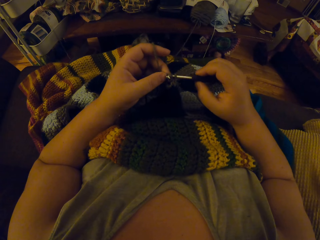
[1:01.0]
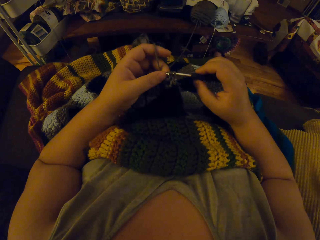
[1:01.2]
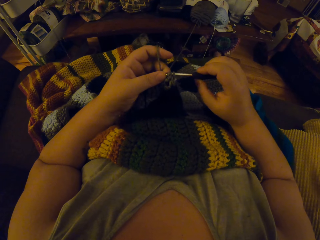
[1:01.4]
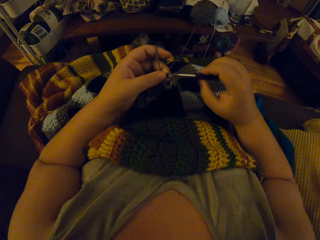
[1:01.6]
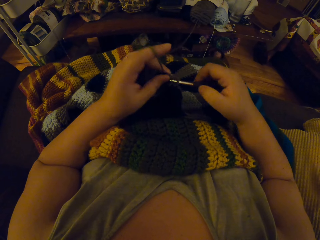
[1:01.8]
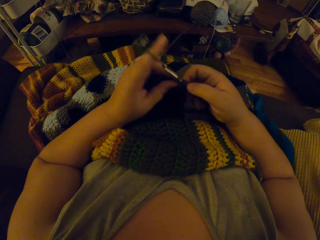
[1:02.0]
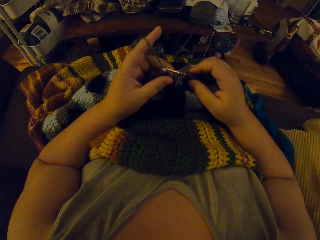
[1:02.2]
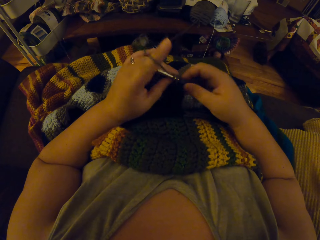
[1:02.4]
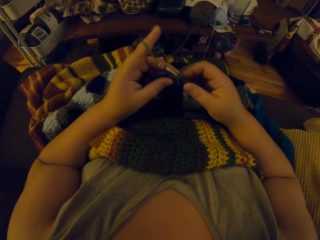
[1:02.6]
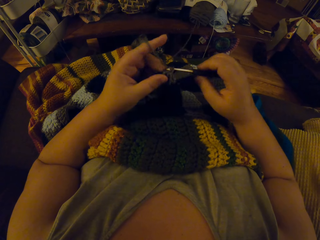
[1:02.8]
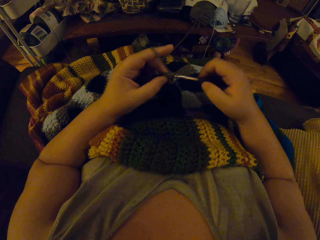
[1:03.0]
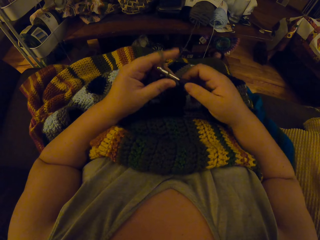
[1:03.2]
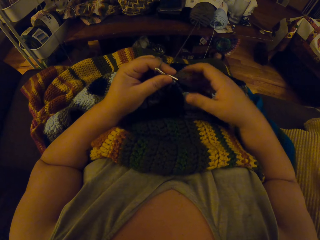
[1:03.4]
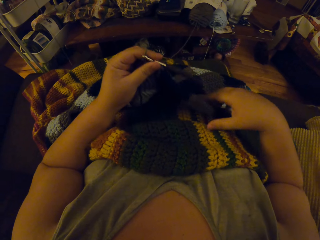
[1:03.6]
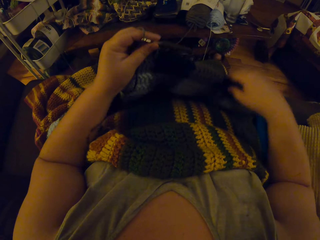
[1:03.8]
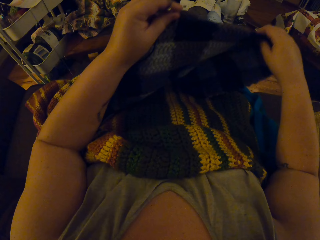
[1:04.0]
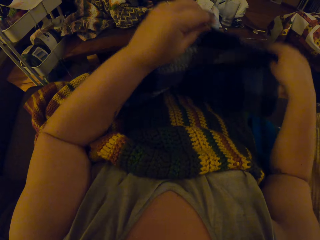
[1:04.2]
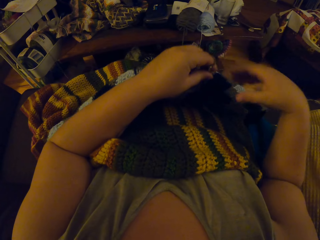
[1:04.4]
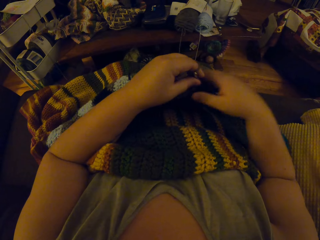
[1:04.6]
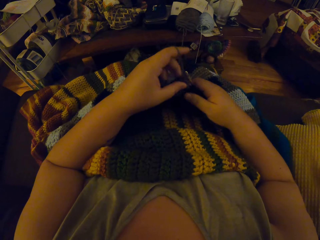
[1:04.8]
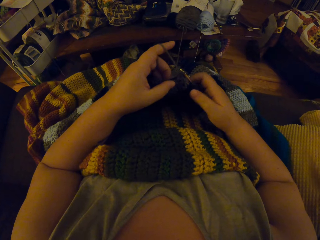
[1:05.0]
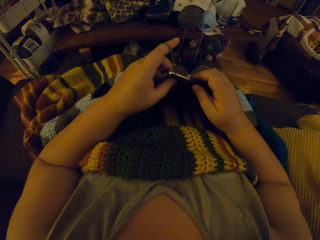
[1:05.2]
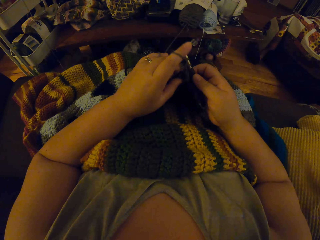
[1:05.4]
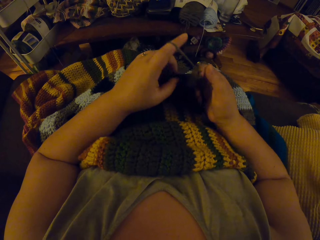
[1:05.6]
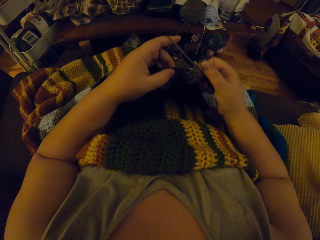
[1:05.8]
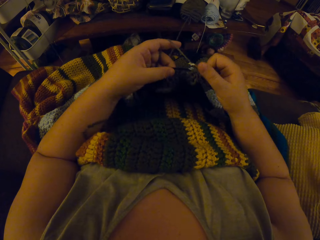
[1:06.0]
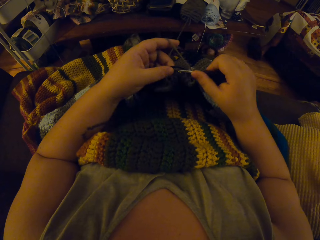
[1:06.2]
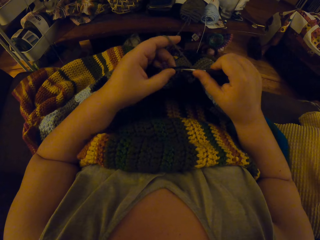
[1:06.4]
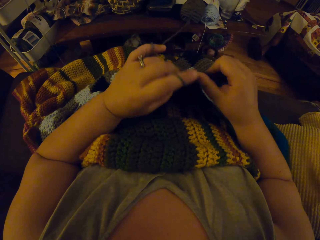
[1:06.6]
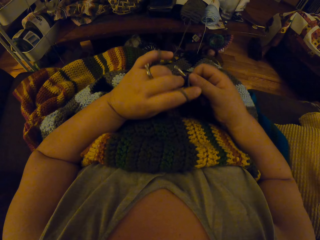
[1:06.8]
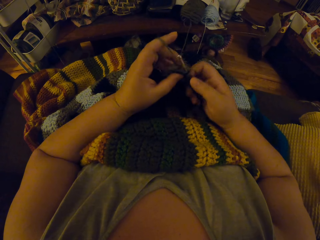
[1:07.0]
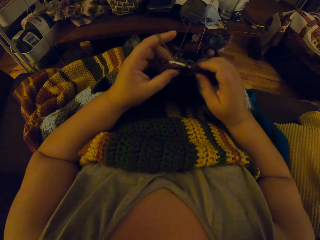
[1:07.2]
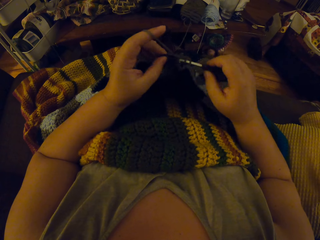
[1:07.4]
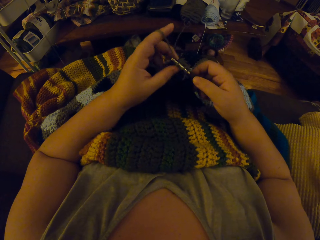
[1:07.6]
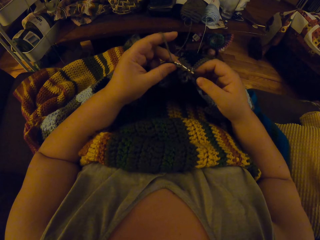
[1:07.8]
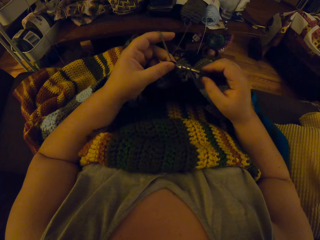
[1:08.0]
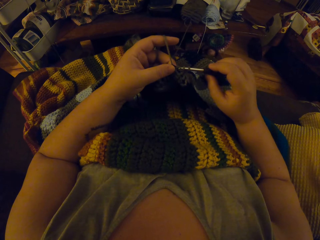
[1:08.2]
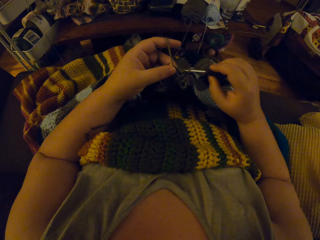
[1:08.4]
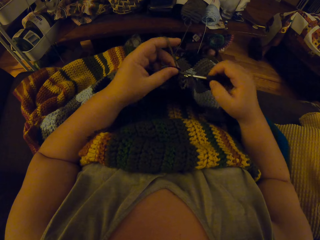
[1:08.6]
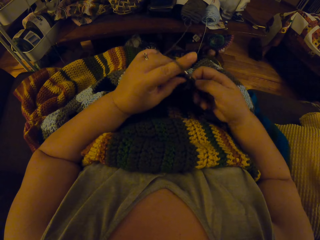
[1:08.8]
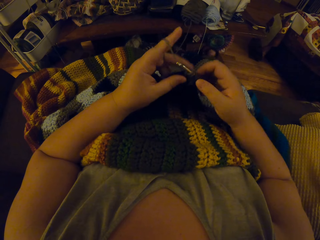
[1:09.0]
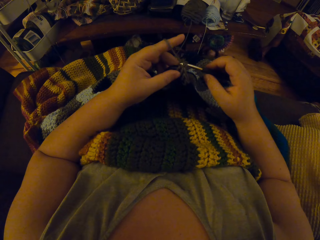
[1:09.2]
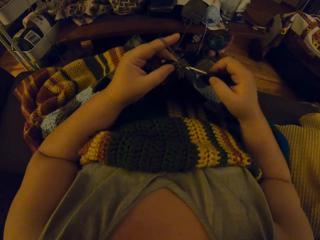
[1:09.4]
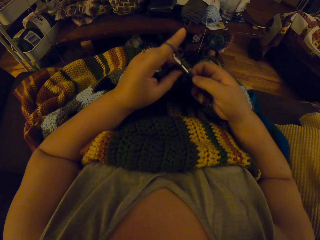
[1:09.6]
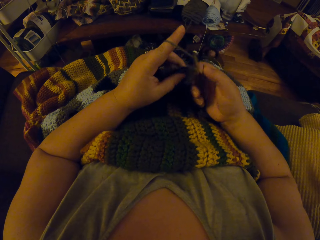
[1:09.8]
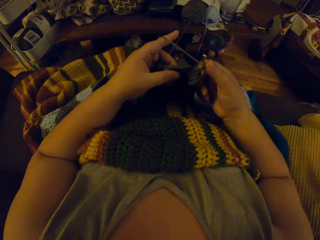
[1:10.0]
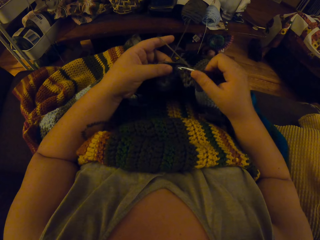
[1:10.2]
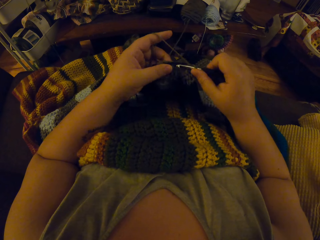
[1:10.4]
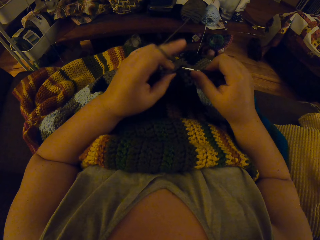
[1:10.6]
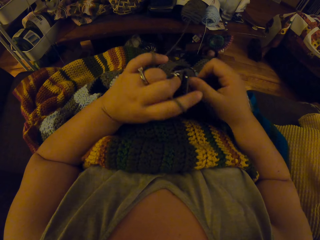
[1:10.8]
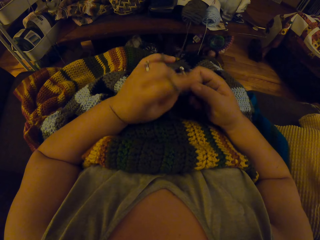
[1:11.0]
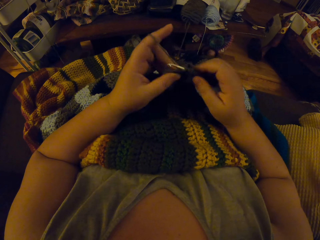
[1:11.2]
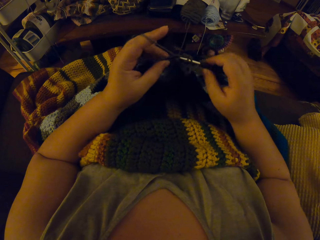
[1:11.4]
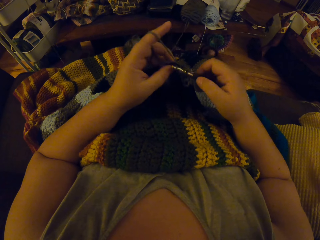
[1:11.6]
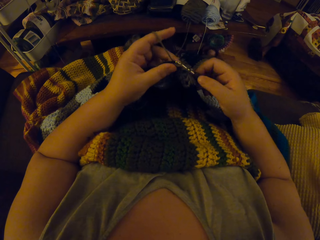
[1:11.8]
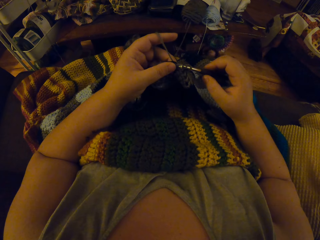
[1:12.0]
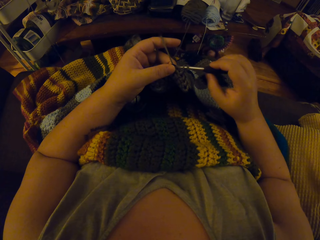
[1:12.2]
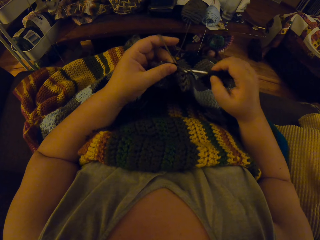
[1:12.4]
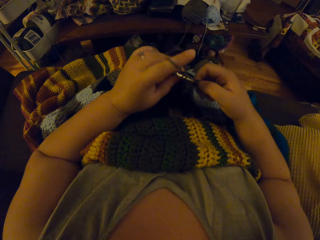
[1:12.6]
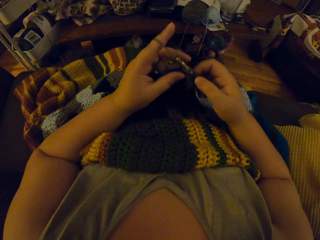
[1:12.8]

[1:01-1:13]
The camera wearer adjusts the crochet with both hands. They stretch the garment. They interlock the thread using the crochet hook.

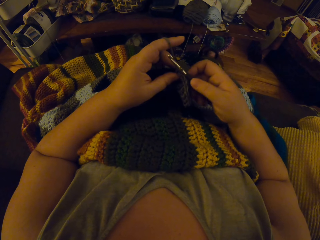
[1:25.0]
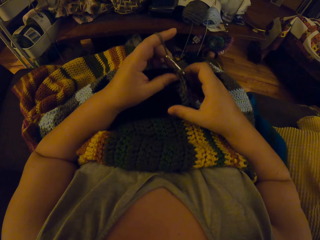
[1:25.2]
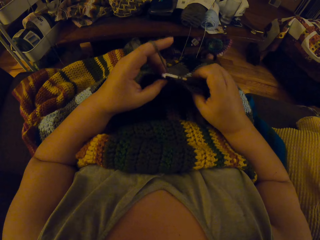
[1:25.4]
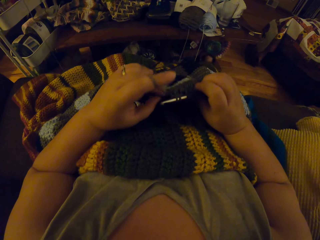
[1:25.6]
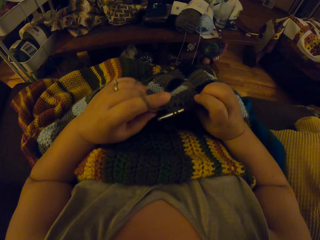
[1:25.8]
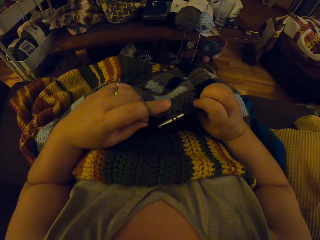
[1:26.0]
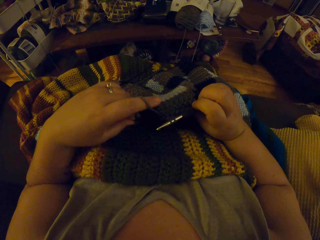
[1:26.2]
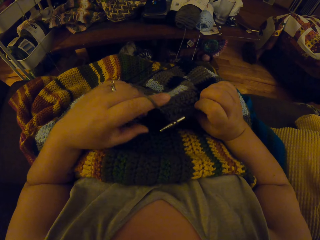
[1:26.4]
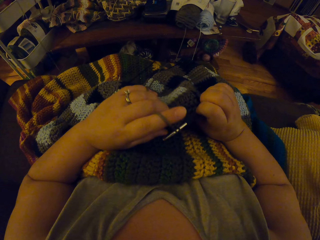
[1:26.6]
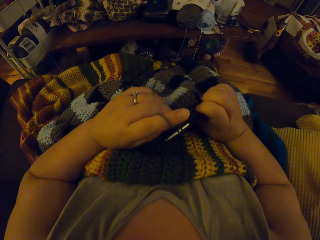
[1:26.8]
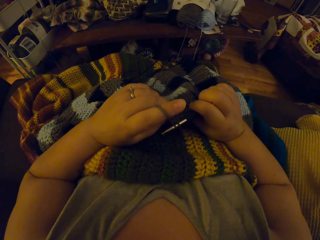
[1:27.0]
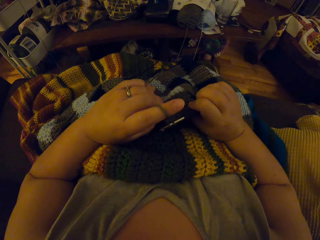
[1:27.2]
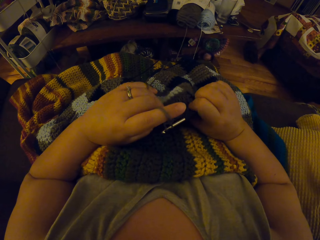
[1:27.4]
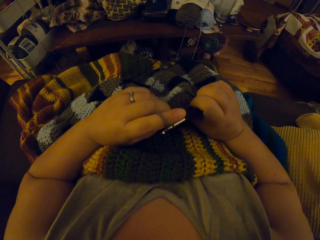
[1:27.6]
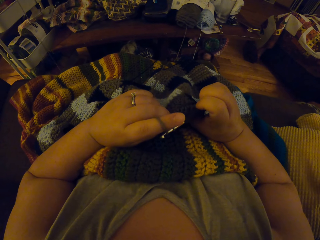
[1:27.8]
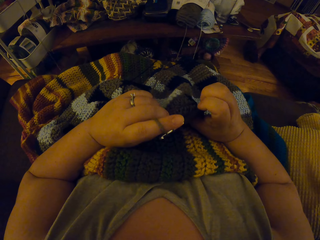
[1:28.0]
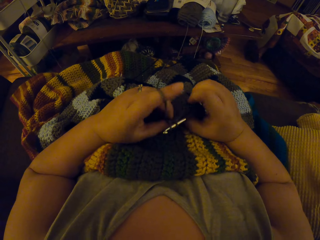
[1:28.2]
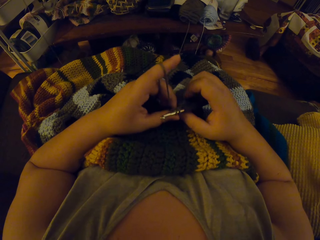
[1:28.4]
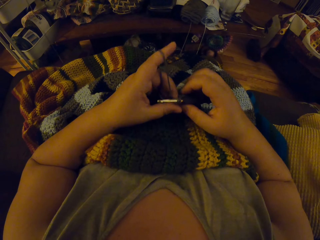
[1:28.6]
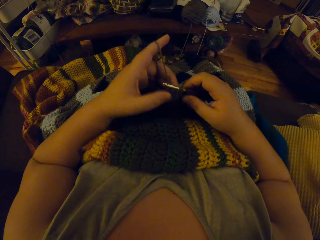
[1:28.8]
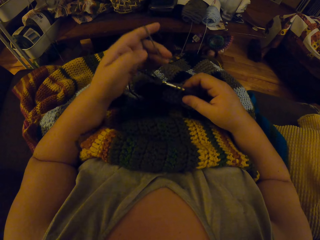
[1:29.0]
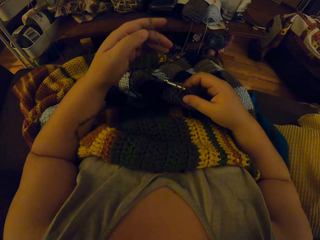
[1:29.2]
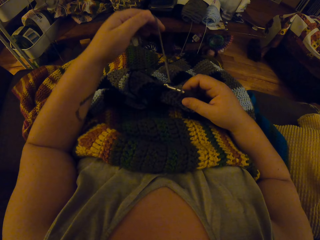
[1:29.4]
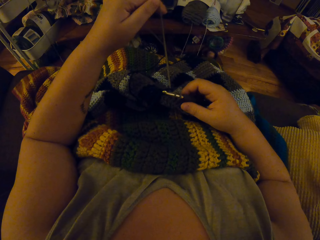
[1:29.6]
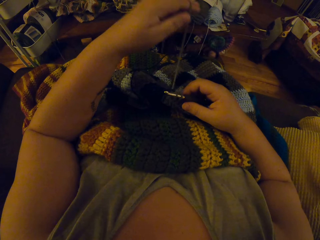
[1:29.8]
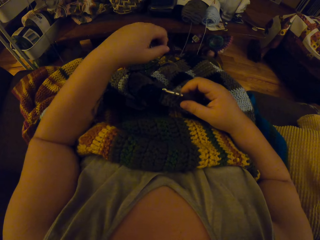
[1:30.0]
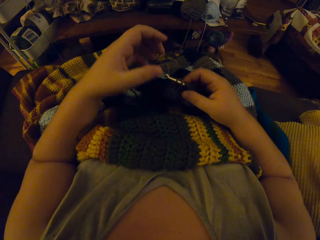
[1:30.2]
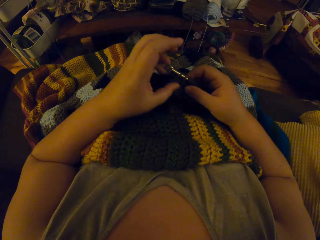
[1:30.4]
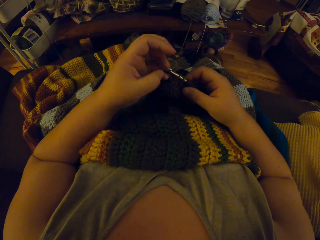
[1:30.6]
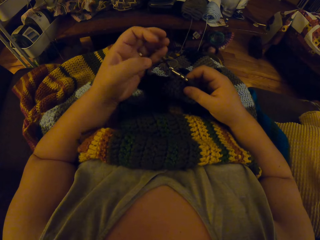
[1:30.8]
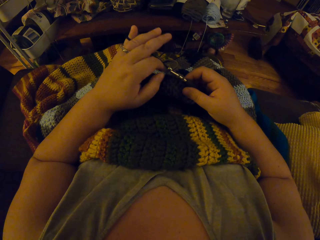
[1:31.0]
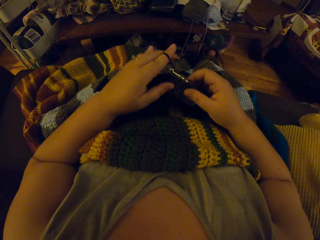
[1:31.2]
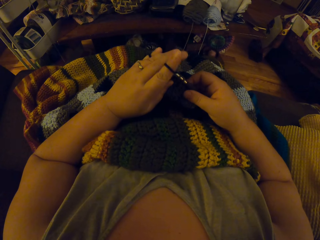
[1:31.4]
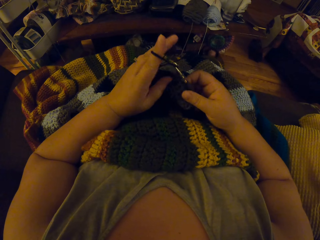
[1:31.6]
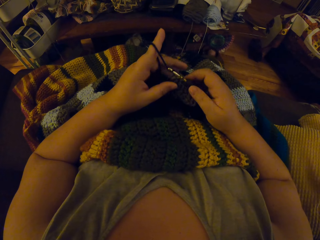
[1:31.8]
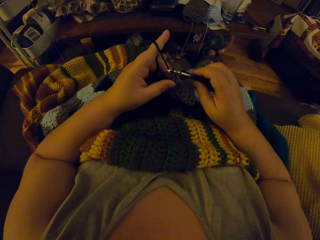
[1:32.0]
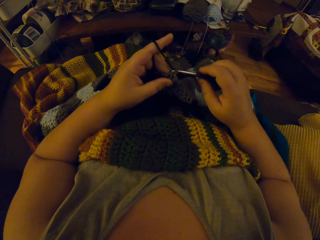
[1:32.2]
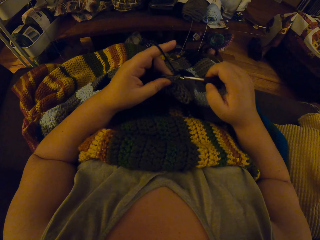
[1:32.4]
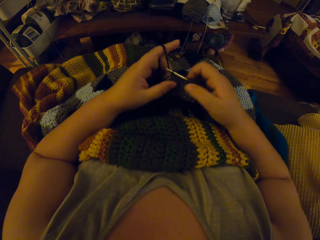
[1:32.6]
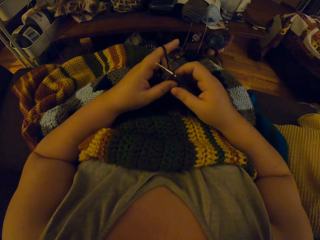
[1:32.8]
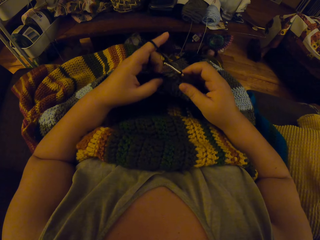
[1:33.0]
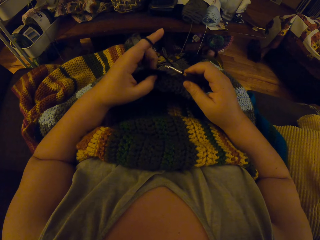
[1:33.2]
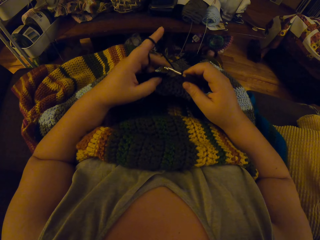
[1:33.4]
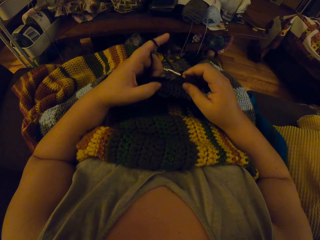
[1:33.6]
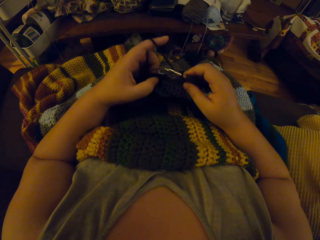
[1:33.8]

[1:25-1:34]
The camera wearer checks on the garment. She unwinds the thread and winds the thread on her finger. She interlocks the thread using the crochet hook.
